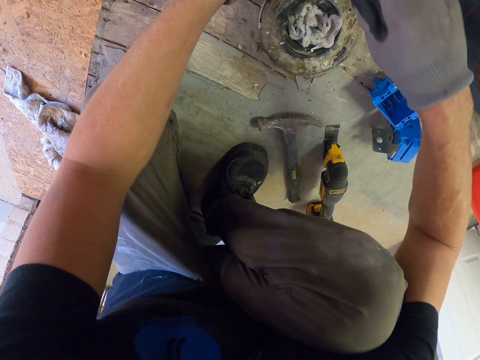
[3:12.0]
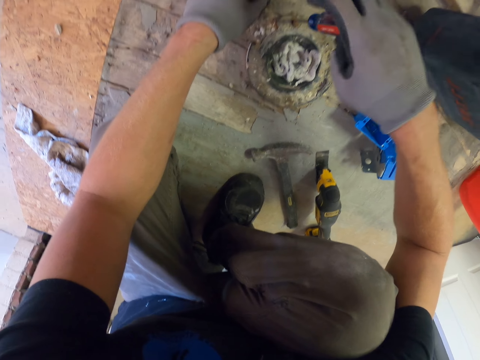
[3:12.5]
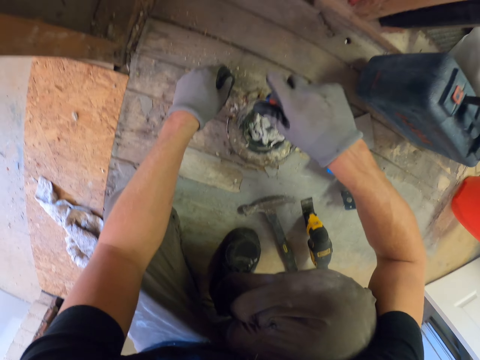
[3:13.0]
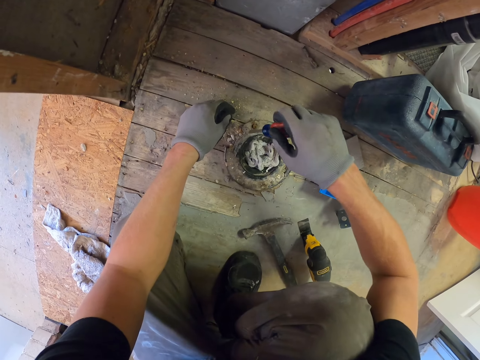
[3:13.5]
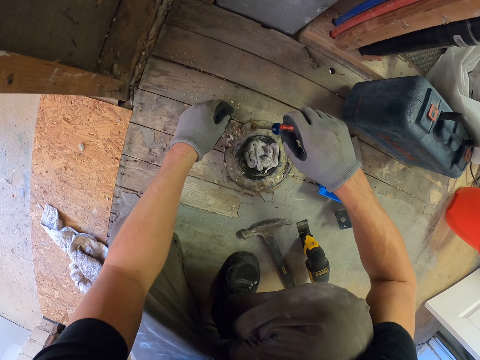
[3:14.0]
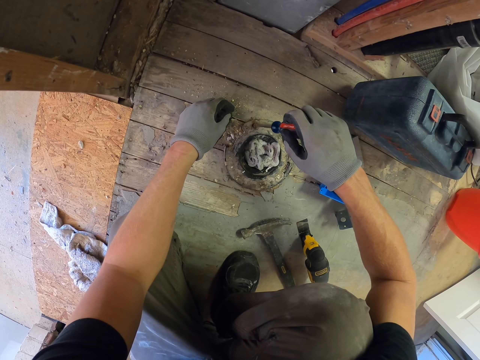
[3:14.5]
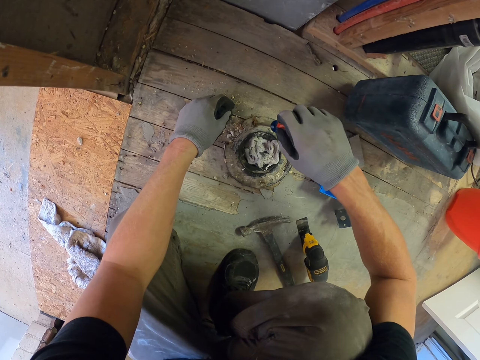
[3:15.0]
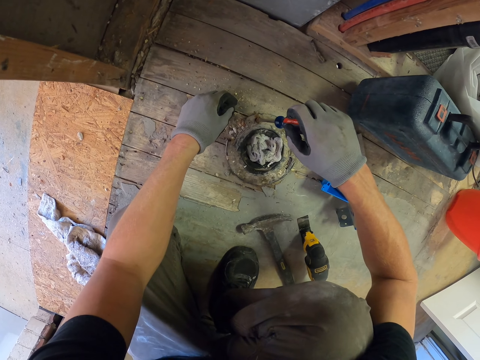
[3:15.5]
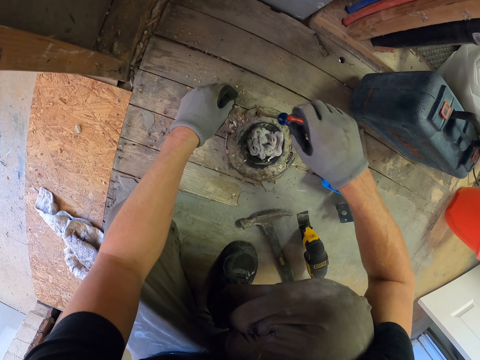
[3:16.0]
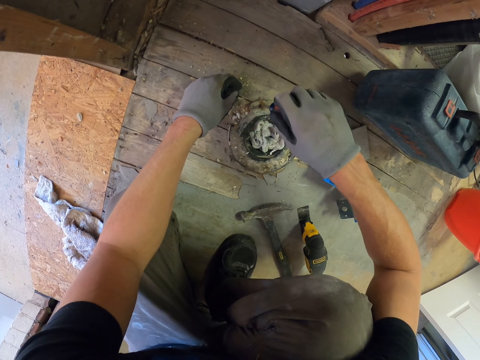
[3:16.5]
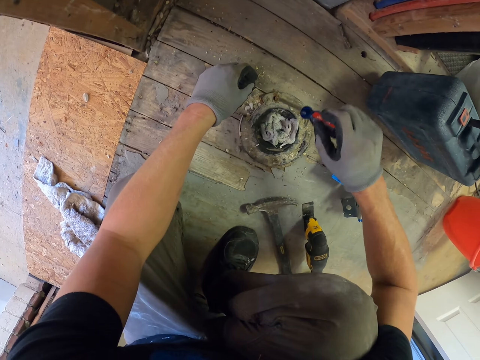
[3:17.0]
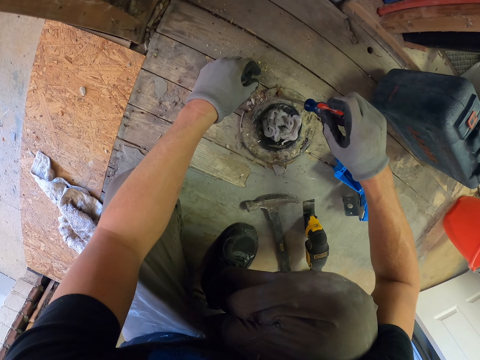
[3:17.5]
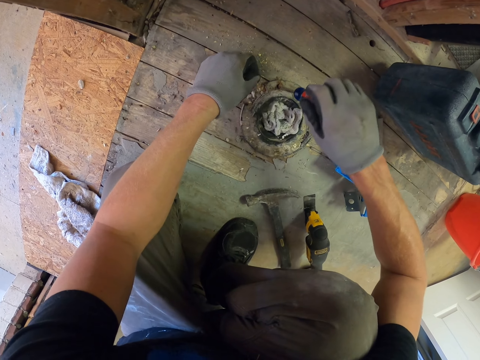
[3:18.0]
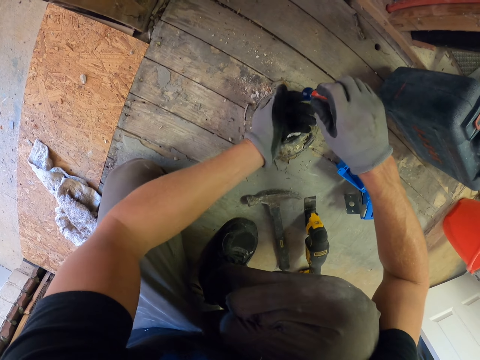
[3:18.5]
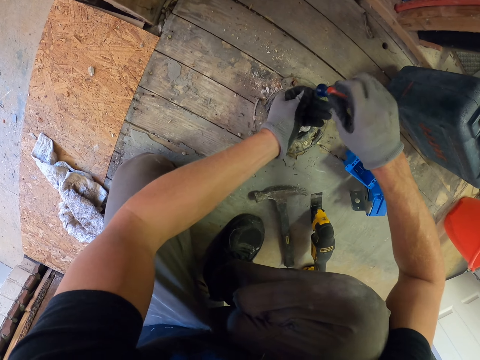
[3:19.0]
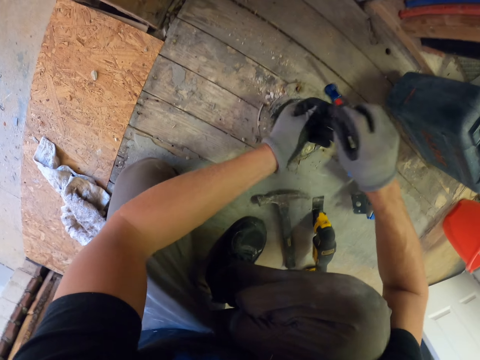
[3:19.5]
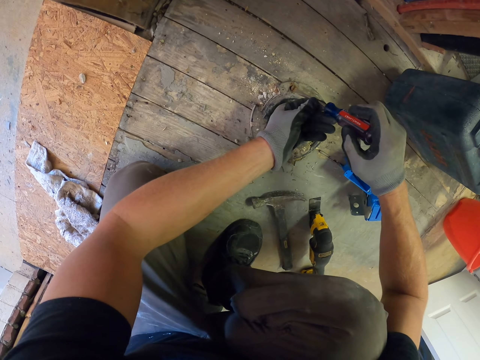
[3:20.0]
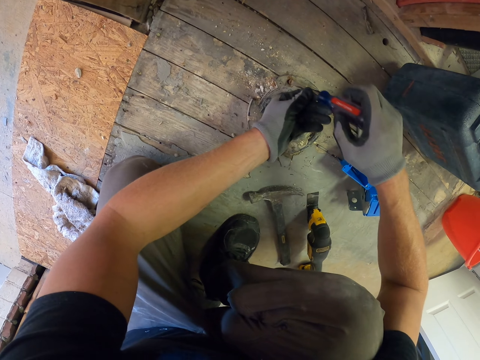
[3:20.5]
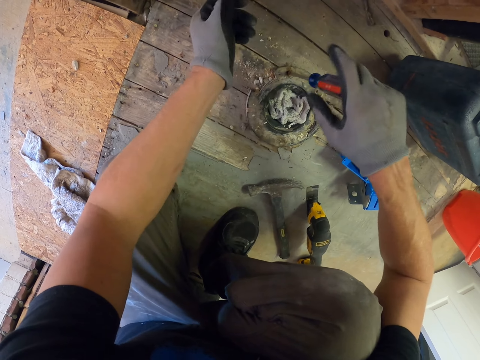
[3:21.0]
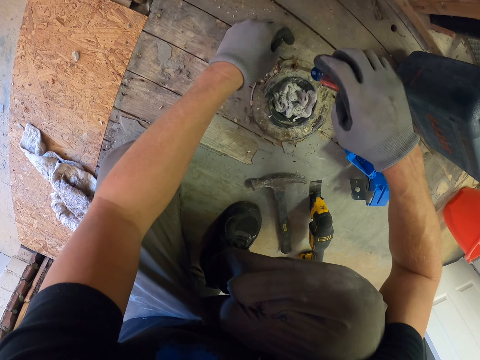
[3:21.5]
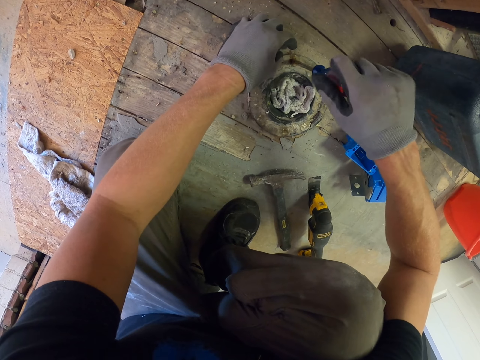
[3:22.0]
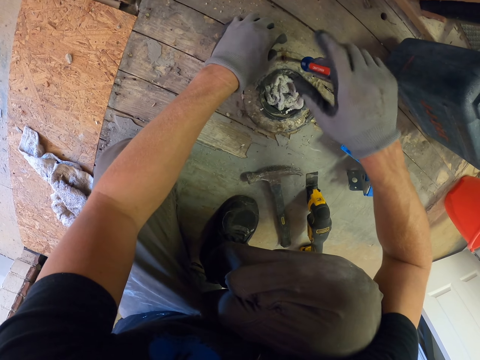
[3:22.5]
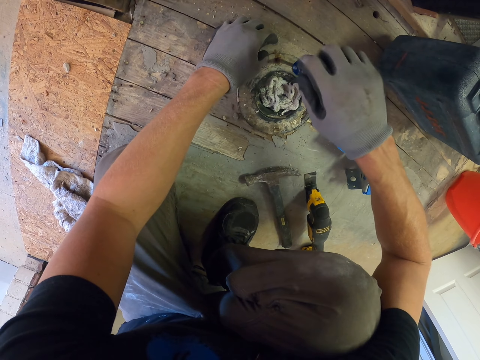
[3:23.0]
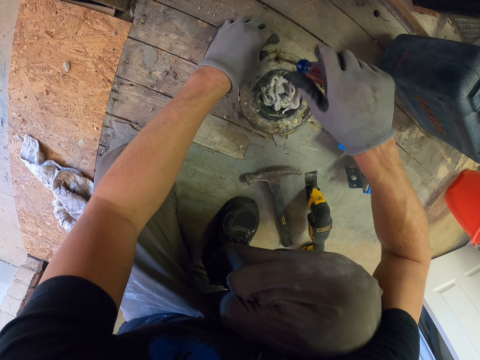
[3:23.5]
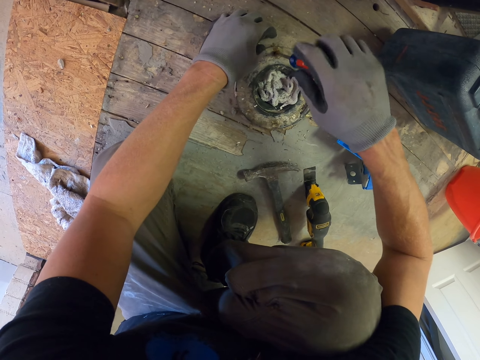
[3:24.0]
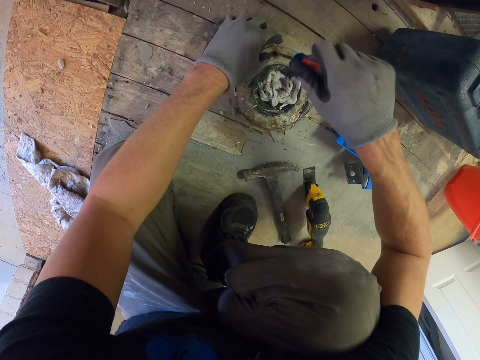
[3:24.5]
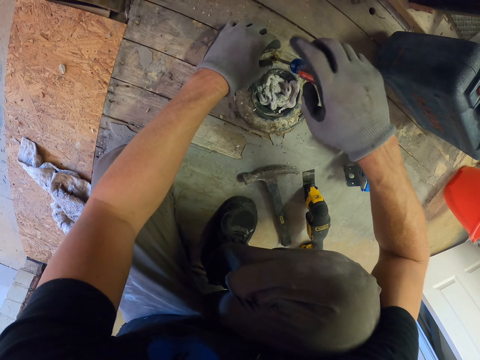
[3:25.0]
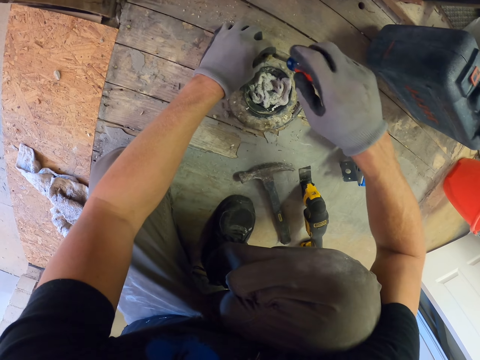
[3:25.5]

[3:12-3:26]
The camera wearer opens a screw using a screwdriver.
